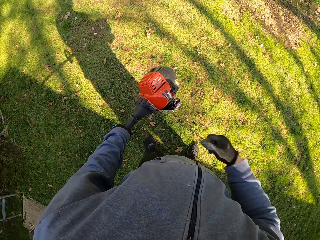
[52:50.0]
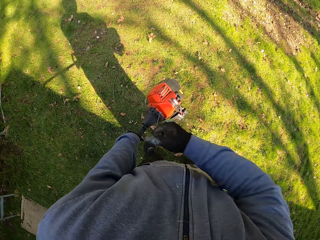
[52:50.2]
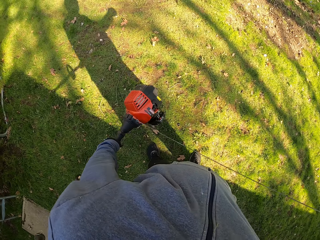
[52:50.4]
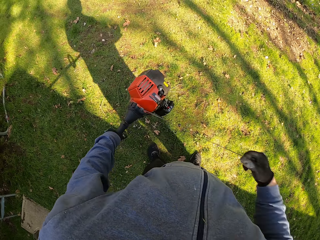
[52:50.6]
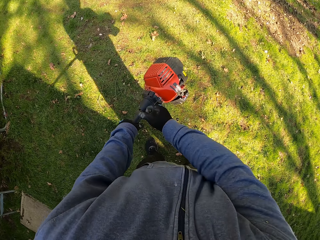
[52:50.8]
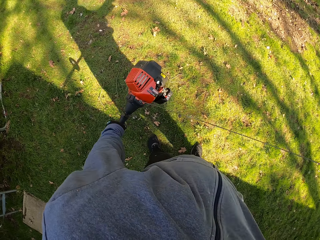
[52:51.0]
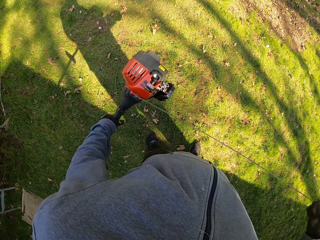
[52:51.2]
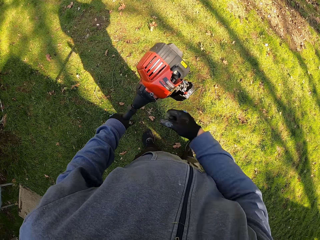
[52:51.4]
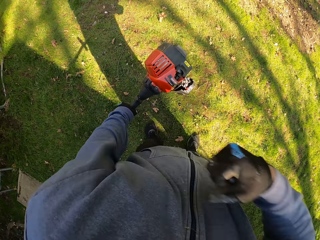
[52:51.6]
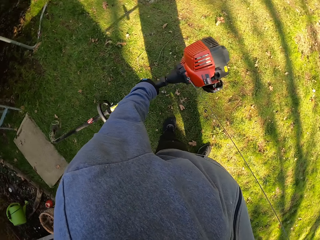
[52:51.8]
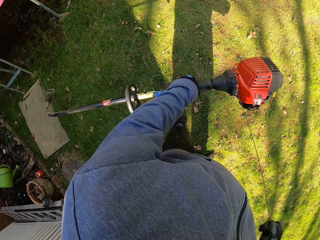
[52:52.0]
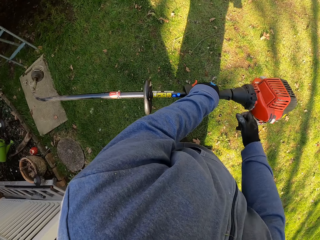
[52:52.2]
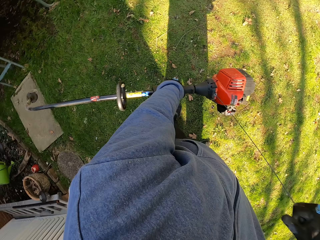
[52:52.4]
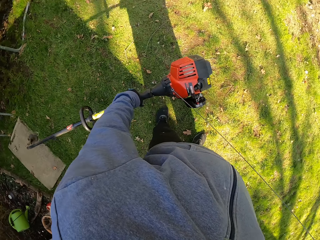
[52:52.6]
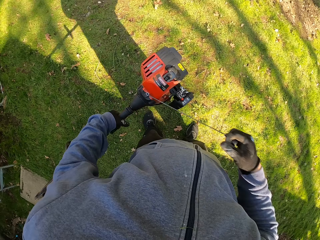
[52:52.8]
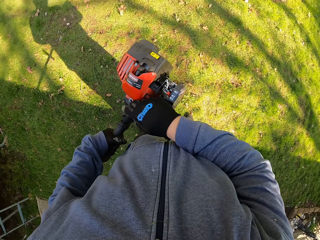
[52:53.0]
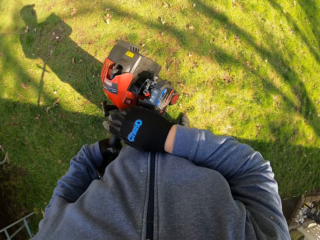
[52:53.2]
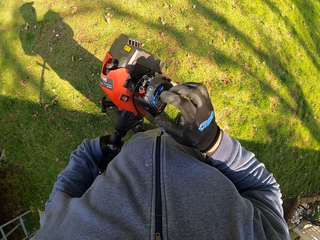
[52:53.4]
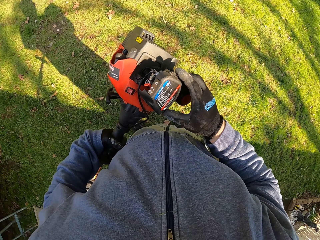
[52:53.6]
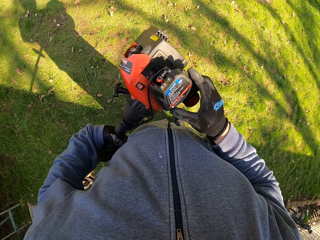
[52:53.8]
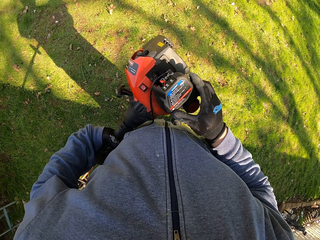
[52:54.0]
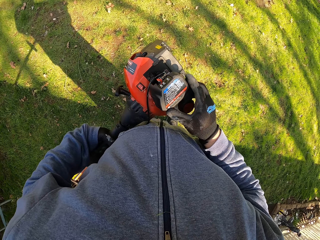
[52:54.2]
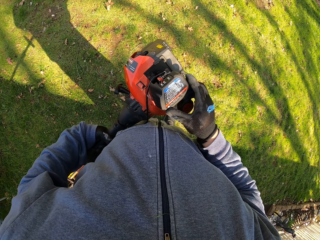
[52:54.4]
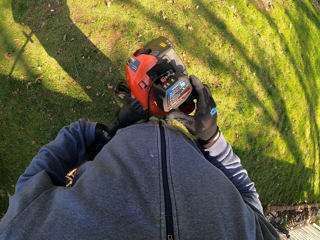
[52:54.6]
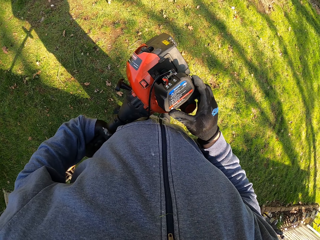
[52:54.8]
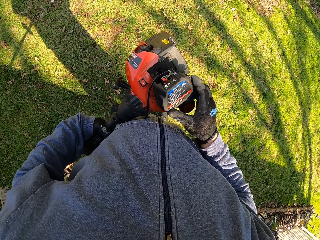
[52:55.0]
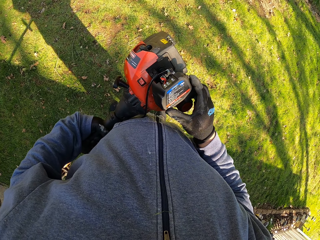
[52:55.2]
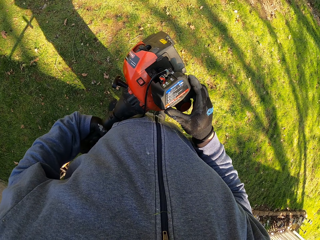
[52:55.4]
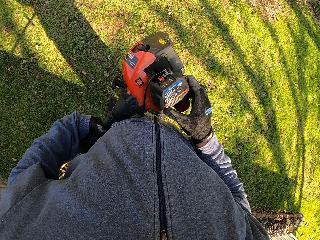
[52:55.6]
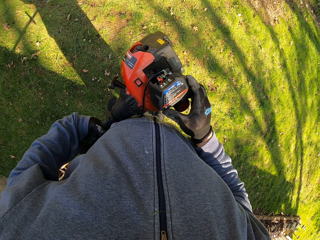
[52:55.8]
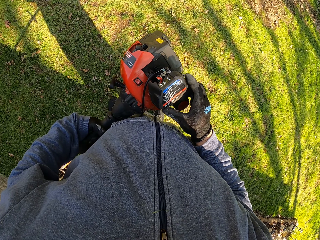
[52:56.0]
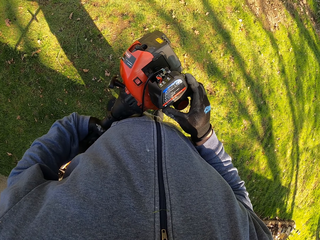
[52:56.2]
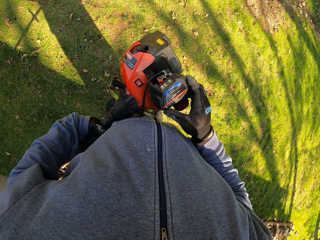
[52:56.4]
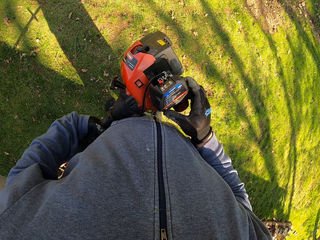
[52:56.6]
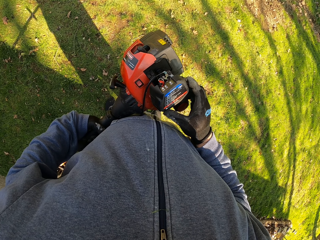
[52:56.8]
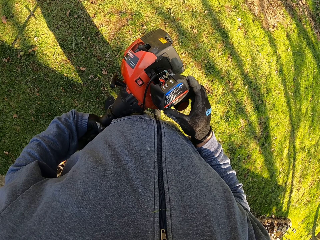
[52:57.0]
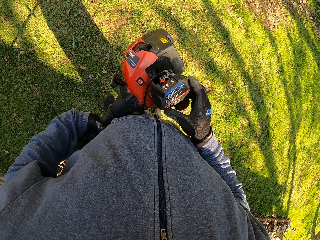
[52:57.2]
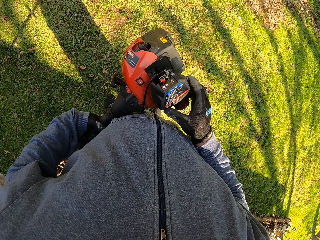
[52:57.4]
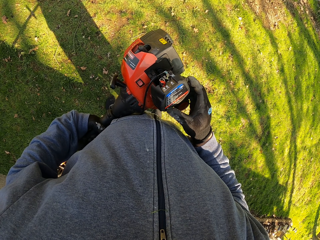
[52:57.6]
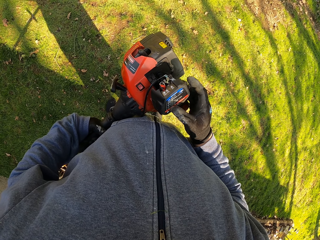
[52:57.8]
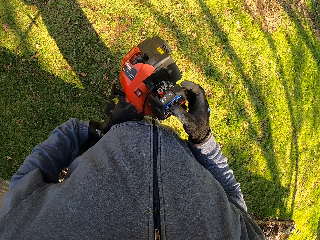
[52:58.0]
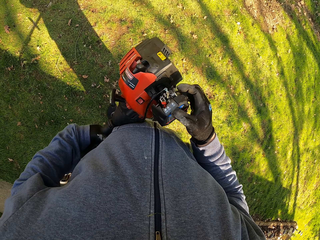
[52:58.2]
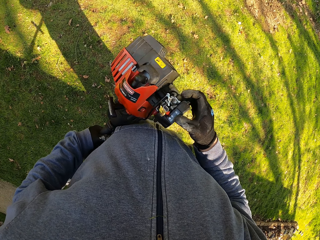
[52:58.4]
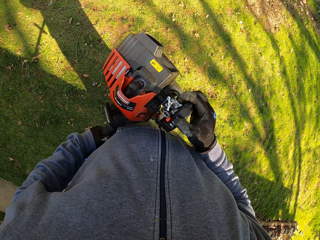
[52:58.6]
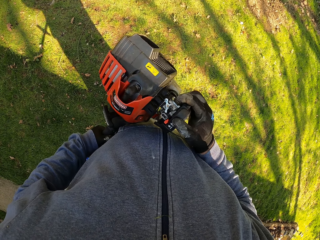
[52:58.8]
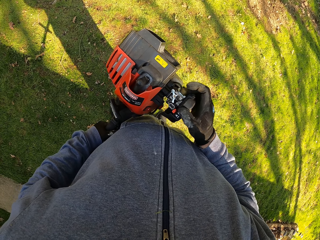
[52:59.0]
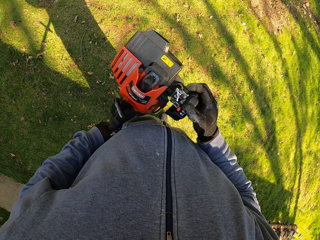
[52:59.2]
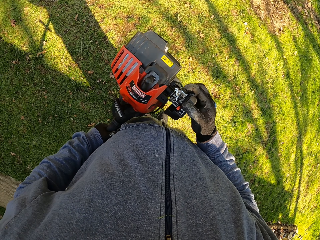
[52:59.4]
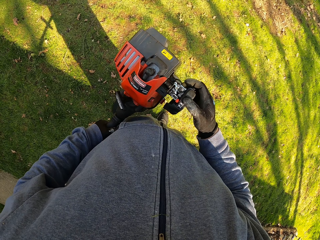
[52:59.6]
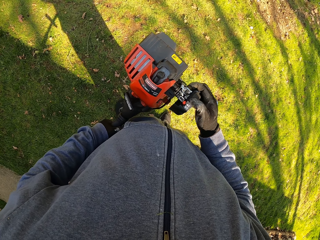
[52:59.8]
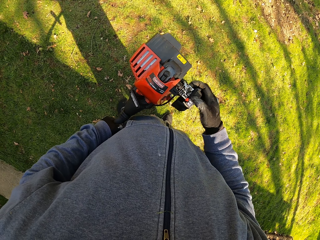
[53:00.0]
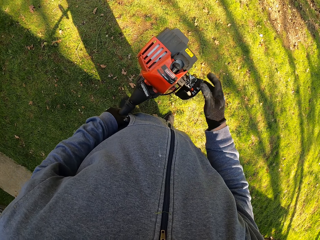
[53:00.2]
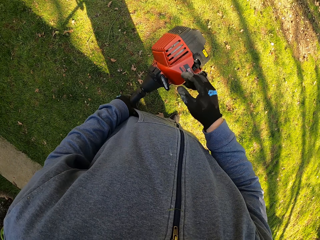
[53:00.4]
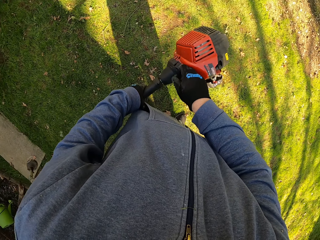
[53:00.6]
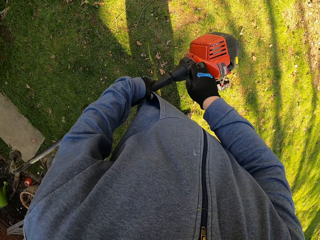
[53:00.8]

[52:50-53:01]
The camera wearer looks at the grass cutting machine. He pushes a button on the grass trimmer with his right hand. He switches on the grass cutting machine.

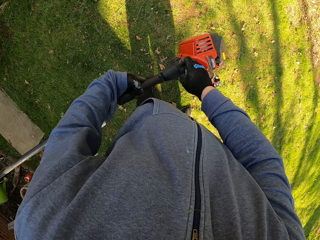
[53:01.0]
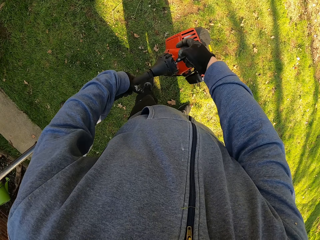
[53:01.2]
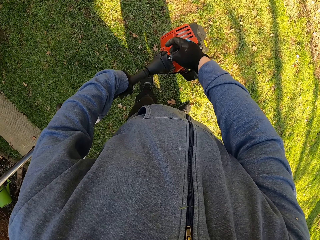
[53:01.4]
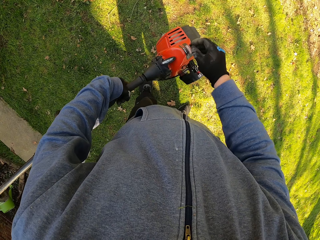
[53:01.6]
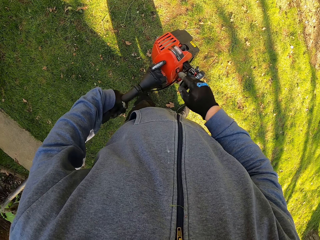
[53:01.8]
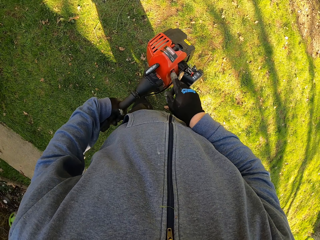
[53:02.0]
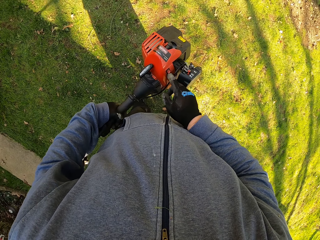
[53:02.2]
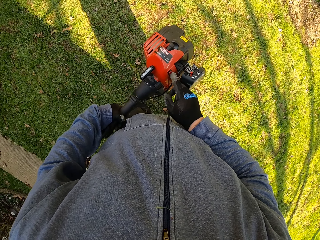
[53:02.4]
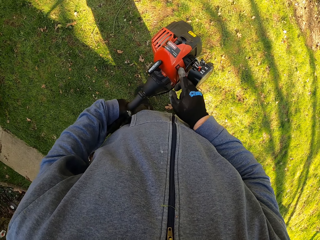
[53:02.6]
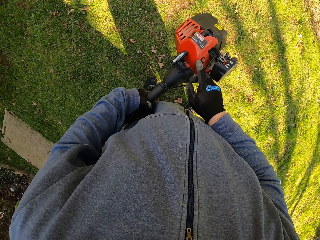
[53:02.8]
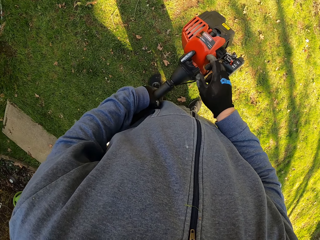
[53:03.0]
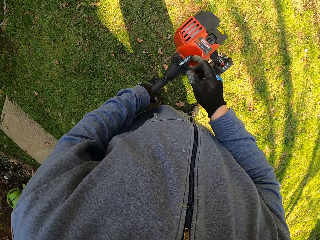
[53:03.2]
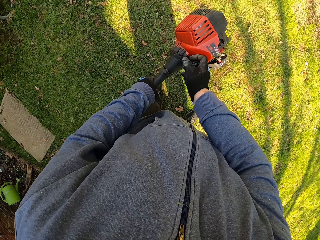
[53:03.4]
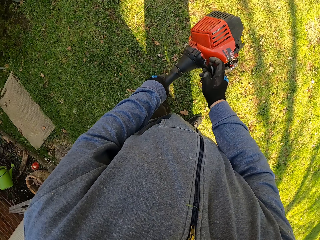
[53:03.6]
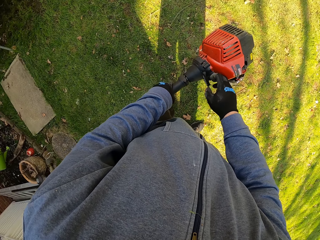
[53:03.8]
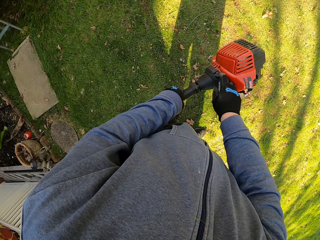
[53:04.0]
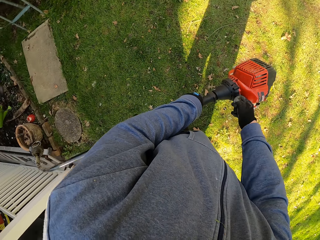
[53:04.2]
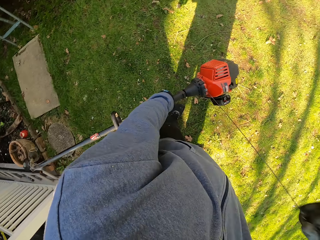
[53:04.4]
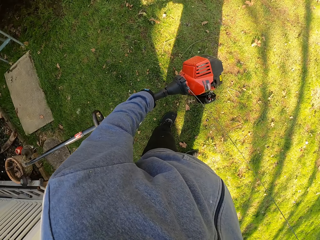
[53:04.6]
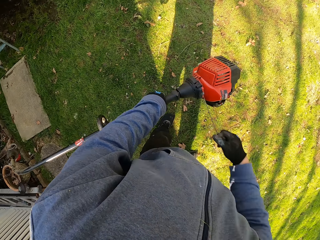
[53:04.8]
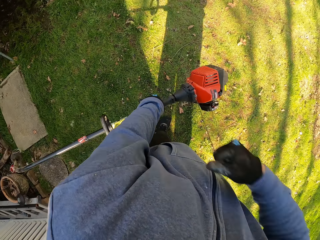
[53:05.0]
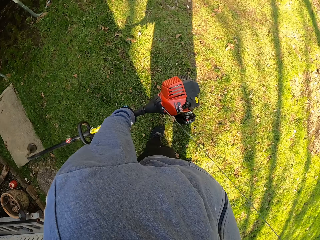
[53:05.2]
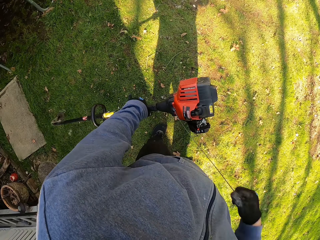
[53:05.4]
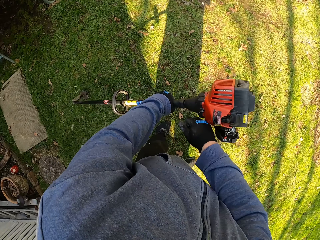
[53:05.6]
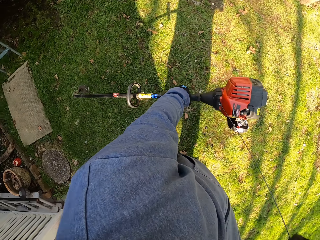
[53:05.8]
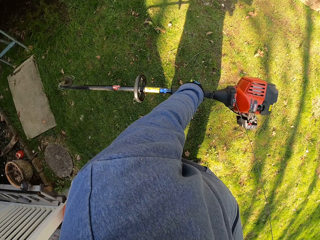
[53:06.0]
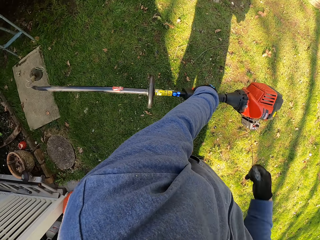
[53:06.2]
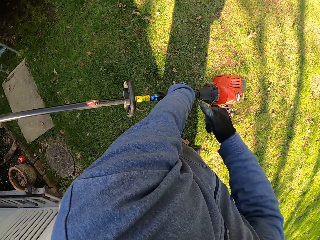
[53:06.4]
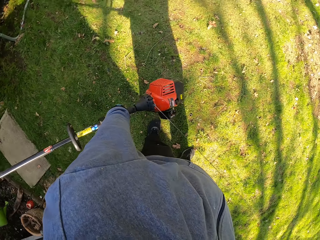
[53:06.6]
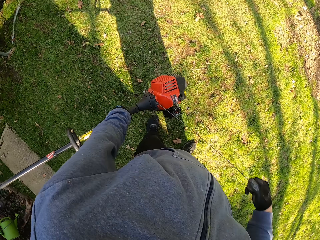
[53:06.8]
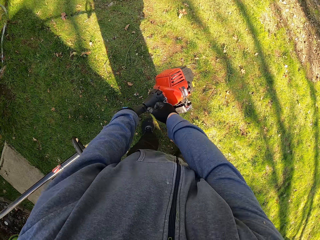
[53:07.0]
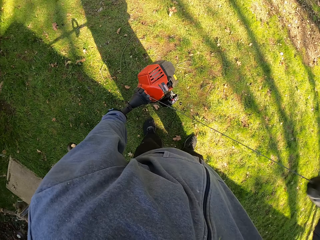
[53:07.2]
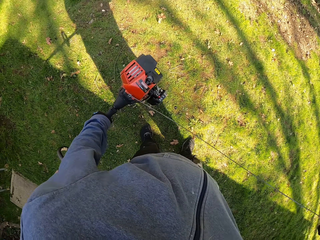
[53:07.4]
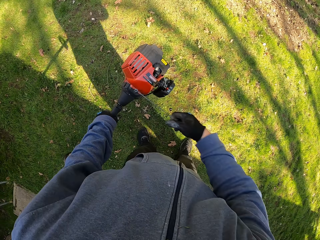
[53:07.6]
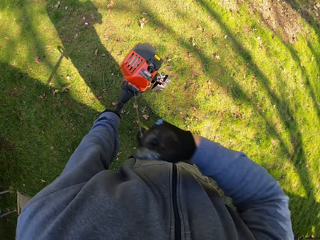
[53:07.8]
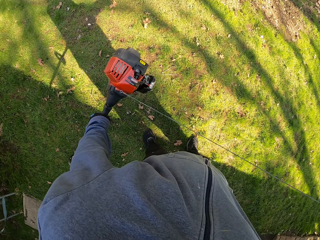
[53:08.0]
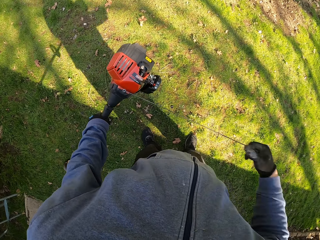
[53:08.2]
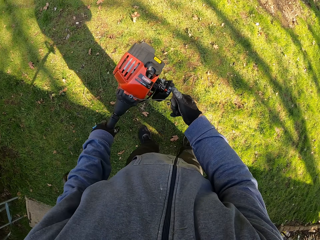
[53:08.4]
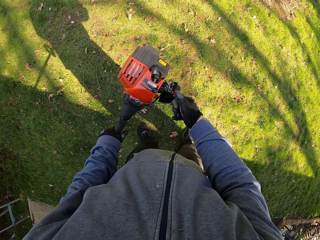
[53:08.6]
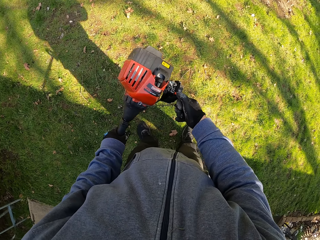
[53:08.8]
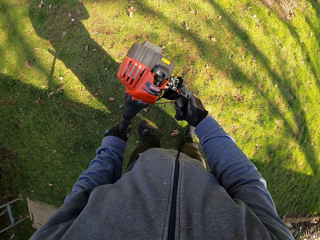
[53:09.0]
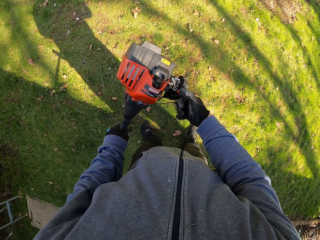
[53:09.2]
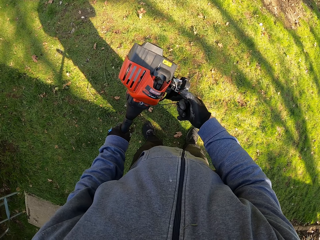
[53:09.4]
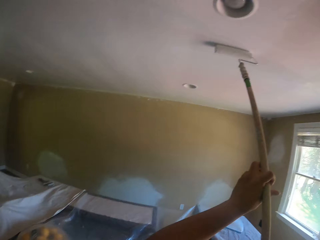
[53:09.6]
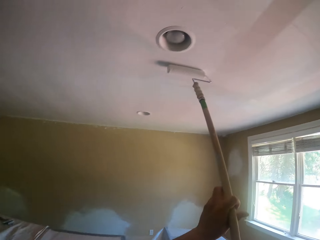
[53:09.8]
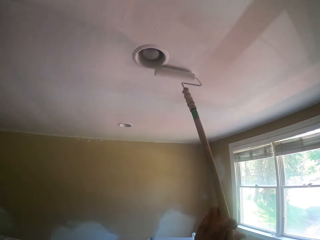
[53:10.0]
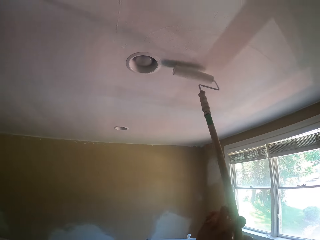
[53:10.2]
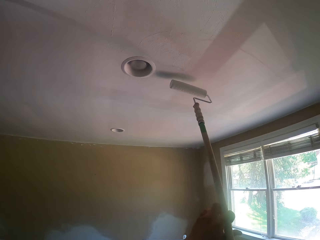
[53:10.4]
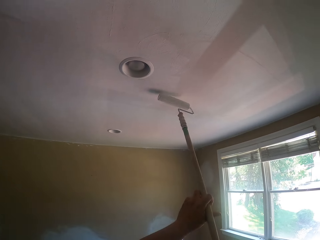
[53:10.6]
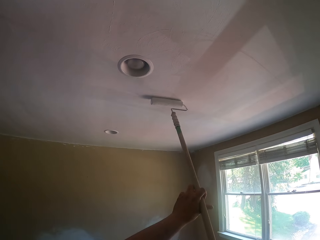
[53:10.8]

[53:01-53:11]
The camera wearer pulls a starter rope from the grass cutting machine. He pushes another button on the grass trimmer with his right hand. He switches on the grass cutting machine. He drags the grass trimmer with his right hand. He pulls the starter rope from the grass cutting machine. He pushes a button on the grass trimmer with his right hand. He paints the ceiling with a paint roller. He holds the paint roller with both hands.
